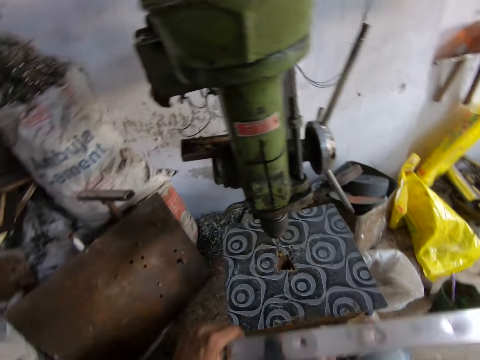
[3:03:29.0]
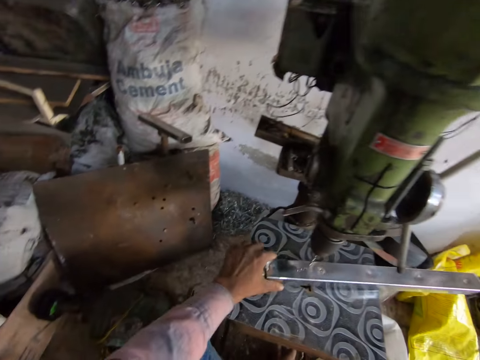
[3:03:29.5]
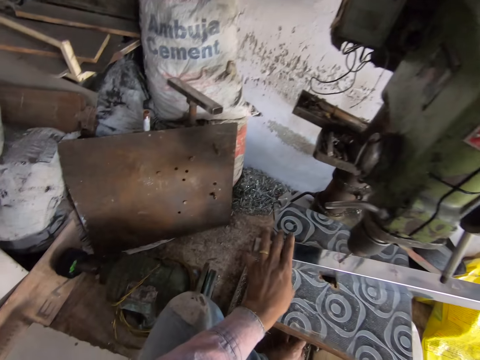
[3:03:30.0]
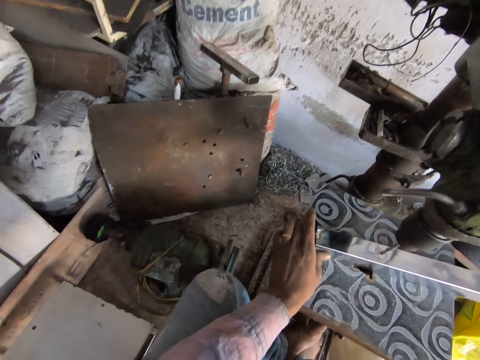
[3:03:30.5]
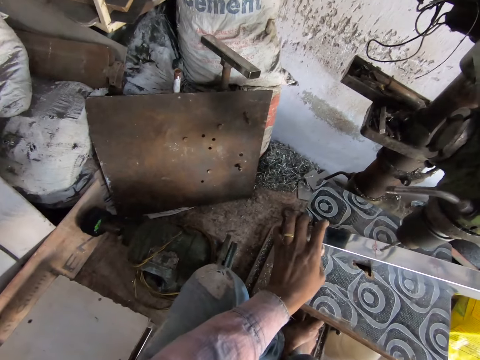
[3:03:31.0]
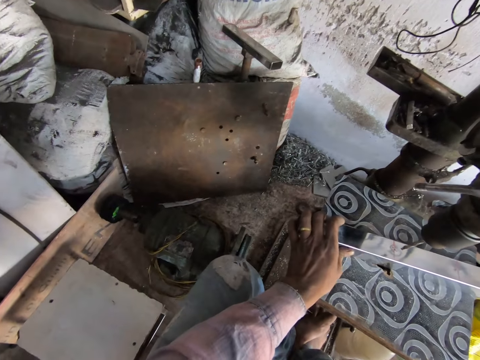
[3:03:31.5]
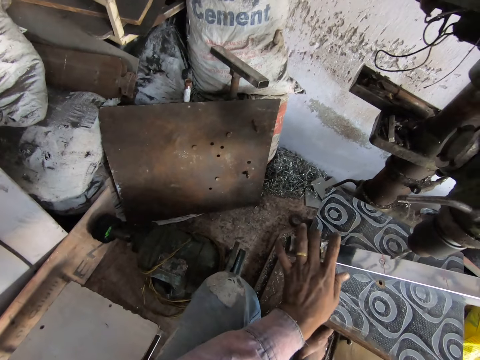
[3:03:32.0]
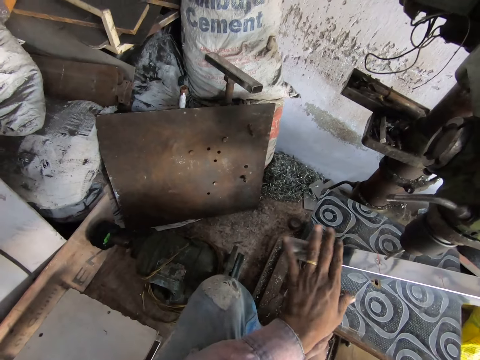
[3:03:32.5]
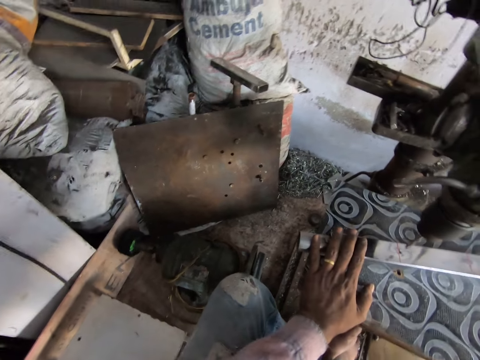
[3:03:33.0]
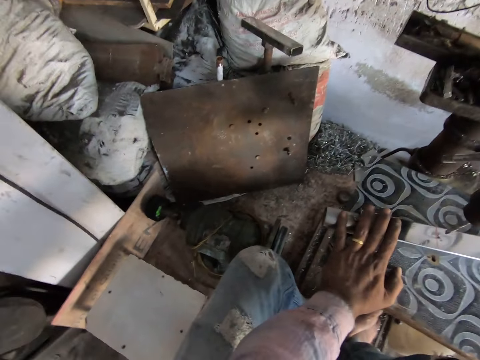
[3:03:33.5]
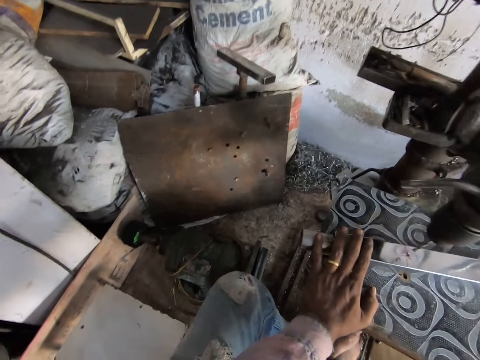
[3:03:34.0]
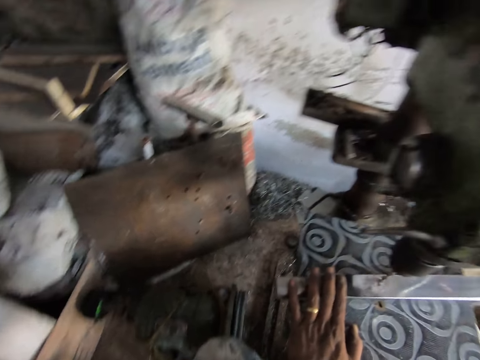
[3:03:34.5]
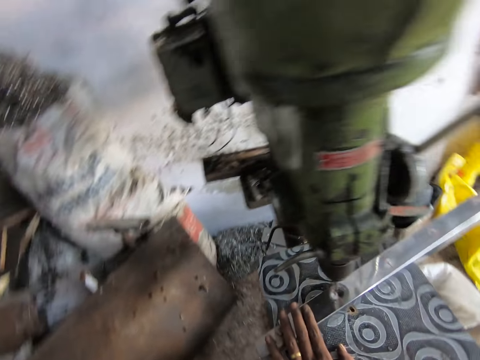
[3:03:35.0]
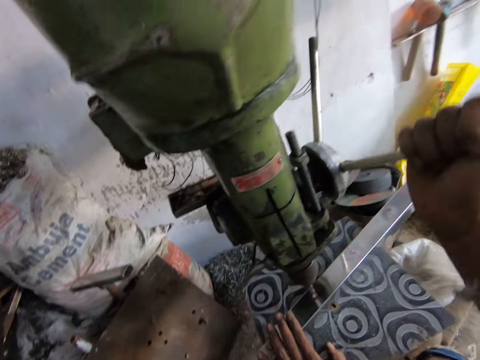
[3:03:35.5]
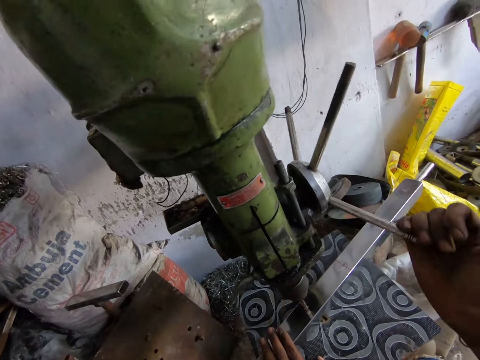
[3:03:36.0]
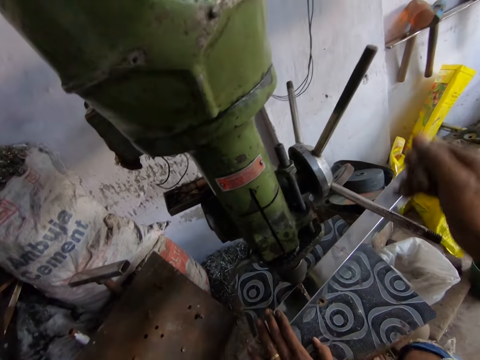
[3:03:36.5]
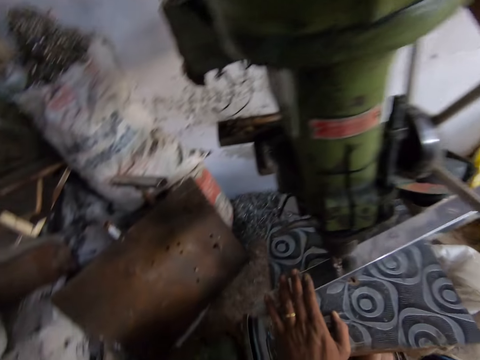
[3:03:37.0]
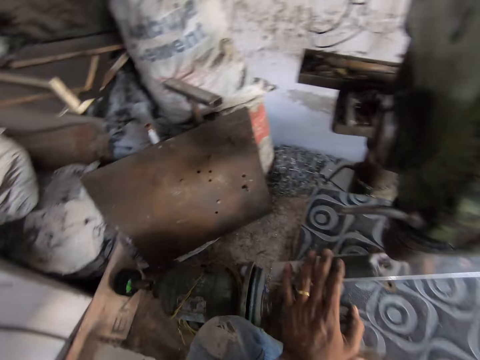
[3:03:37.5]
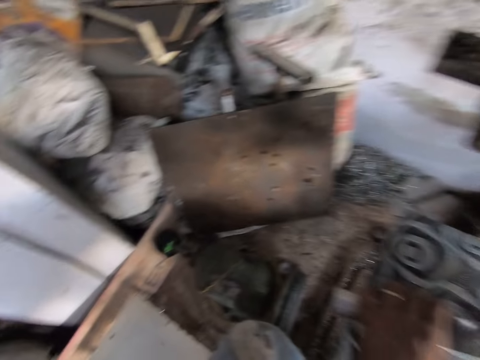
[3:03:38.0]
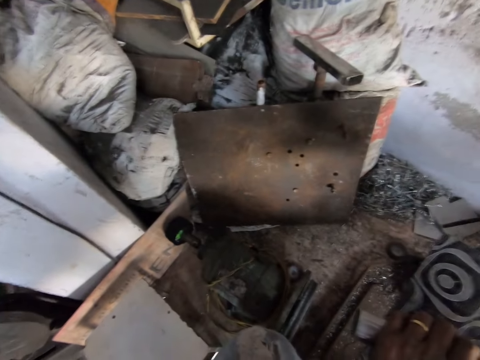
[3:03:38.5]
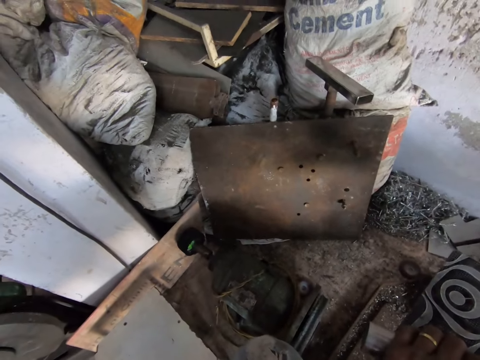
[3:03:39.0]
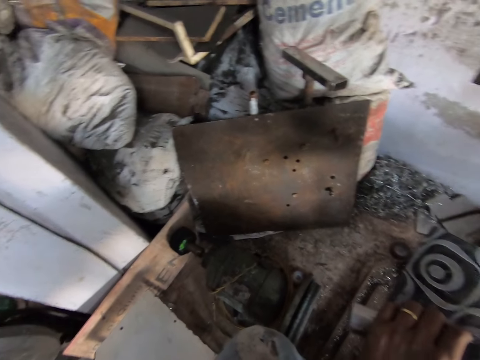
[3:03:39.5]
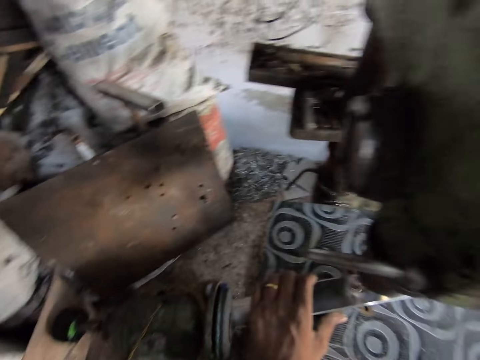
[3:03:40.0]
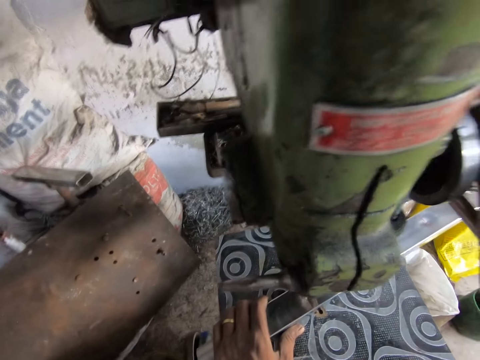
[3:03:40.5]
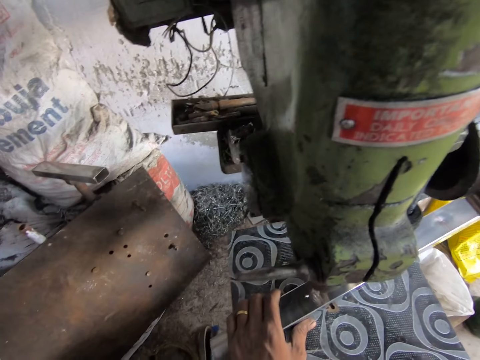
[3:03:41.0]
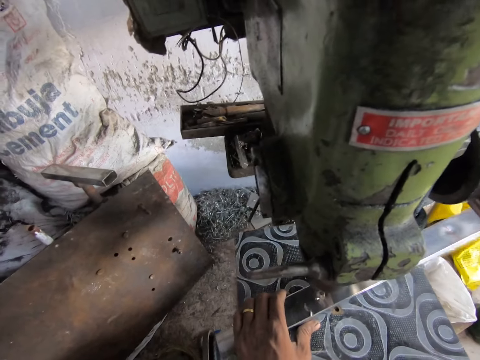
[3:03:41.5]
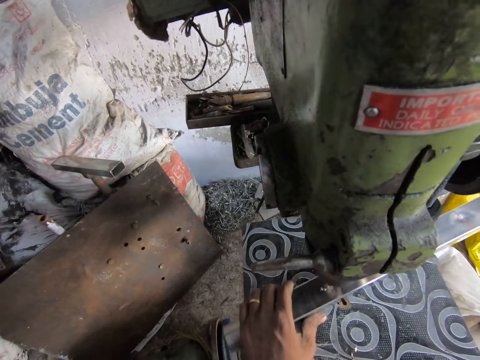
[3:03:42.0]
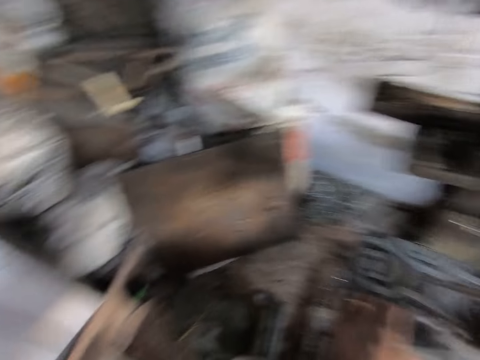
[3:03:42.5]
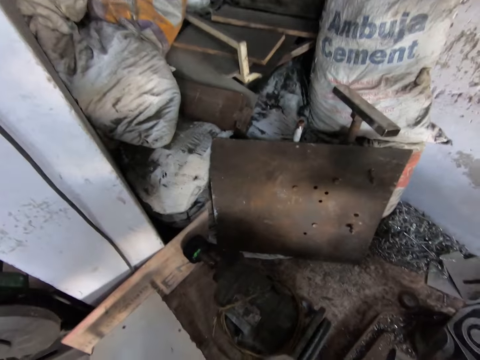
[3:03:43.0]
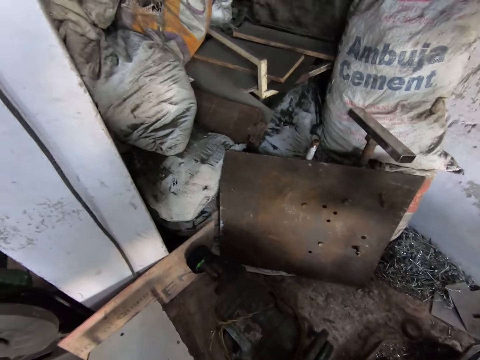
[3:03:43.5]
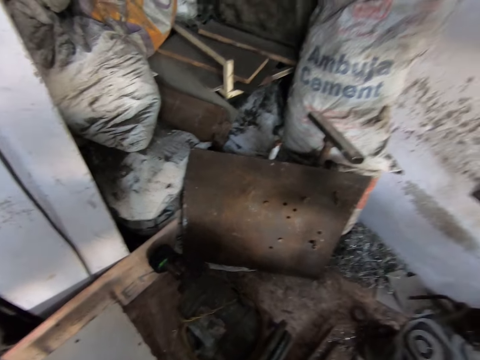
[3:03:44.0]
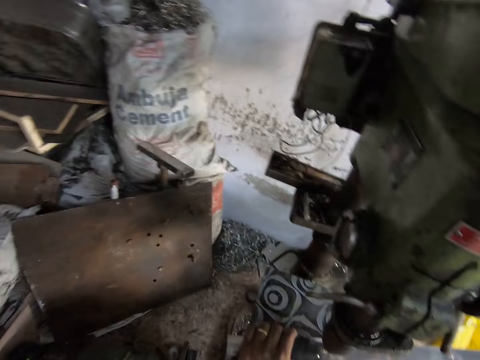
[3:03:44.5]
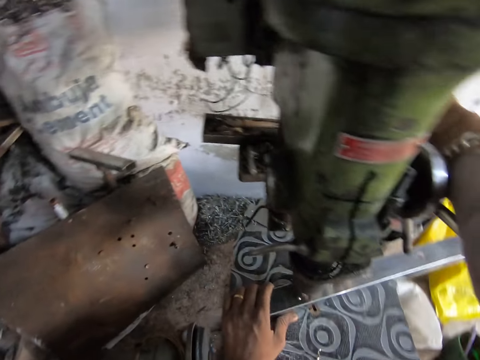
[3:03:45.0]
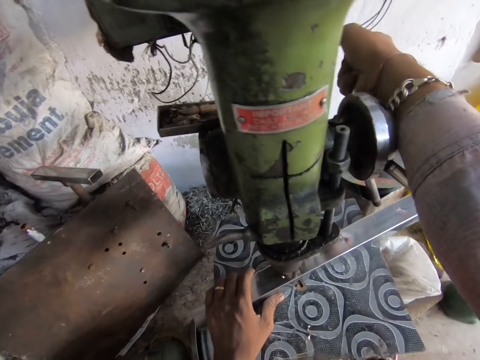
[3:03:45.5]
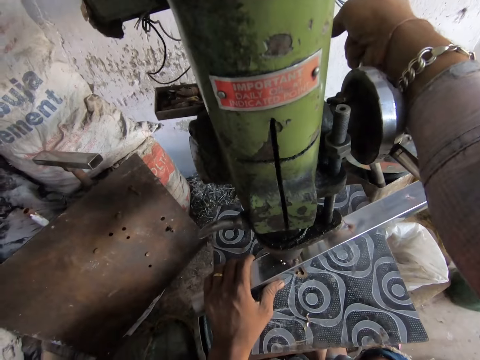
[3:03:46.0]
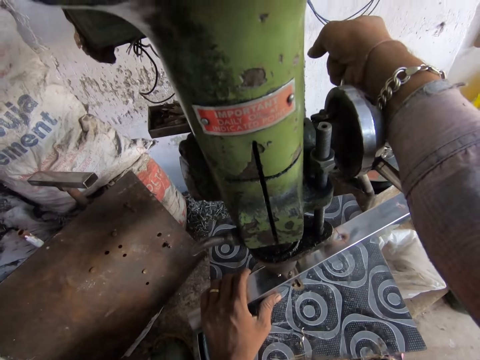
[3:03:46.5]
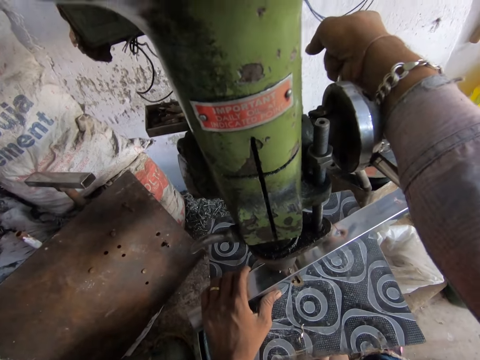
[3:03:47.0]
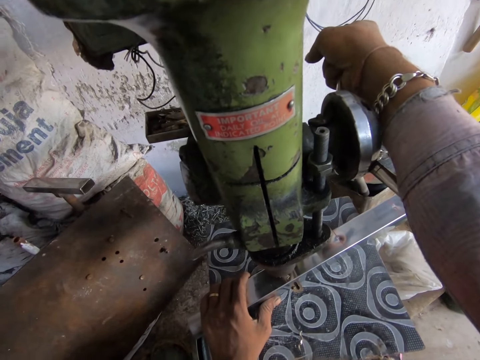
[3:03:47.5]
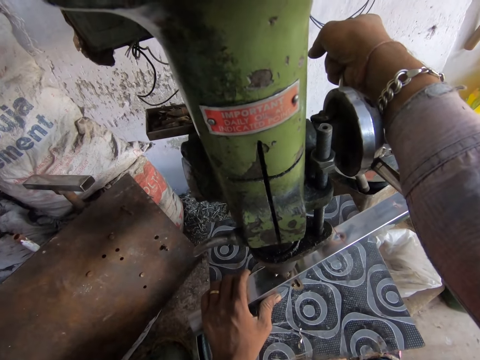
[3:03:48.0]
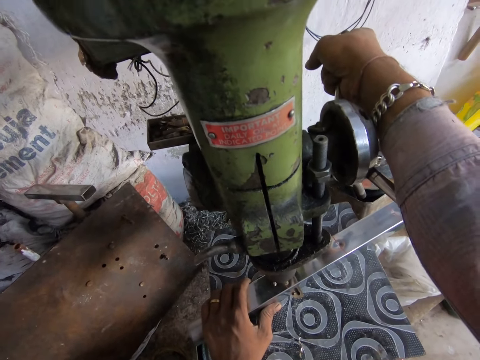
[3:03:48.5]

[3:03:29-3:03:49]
The camera wearer places the metal bar on the bench pillar drill machine. They return the wood to the stool and grind the metal. They operate the bench pillar drill machine. They drill the metal bar with the bench pillar drill machine. They look around the workshop.

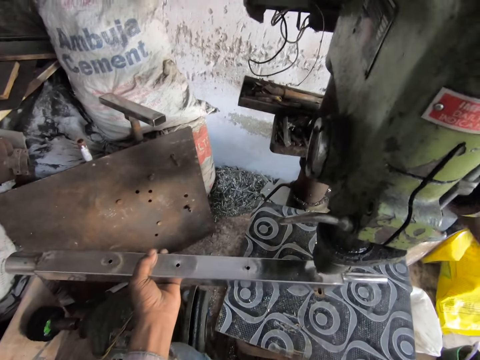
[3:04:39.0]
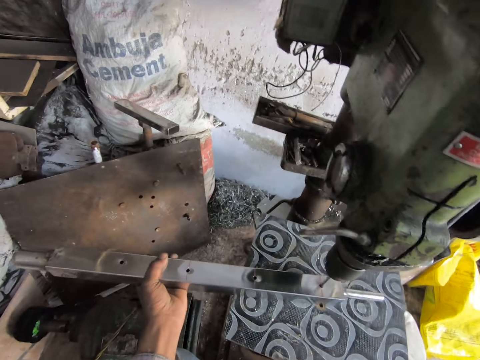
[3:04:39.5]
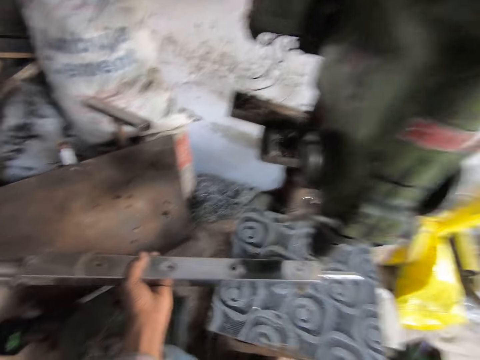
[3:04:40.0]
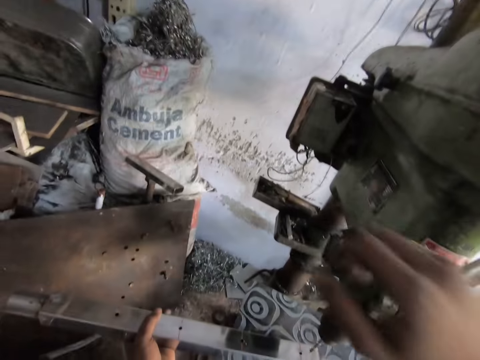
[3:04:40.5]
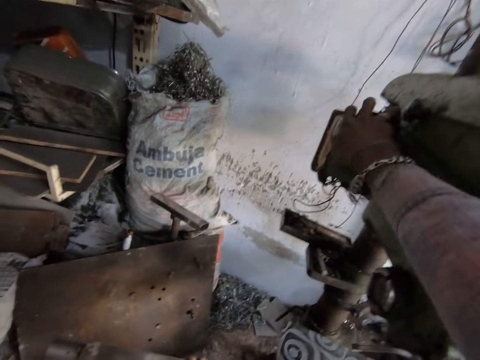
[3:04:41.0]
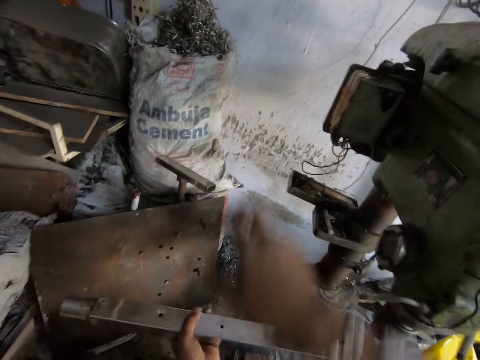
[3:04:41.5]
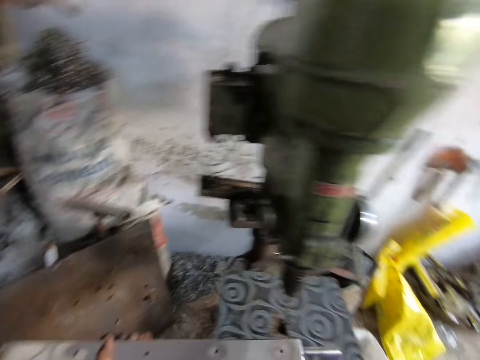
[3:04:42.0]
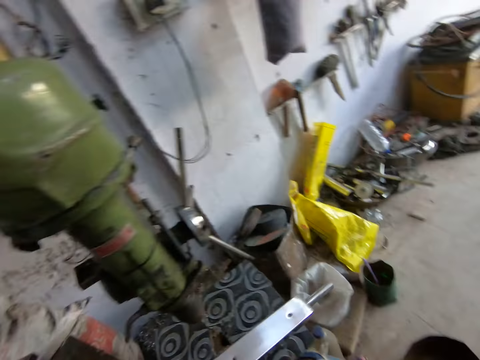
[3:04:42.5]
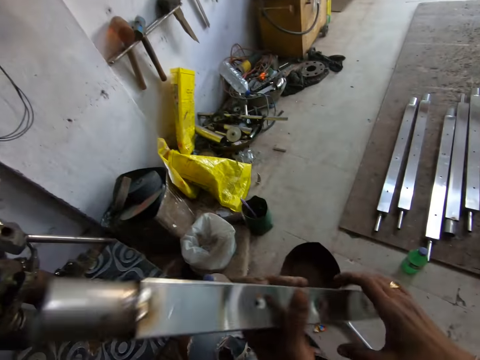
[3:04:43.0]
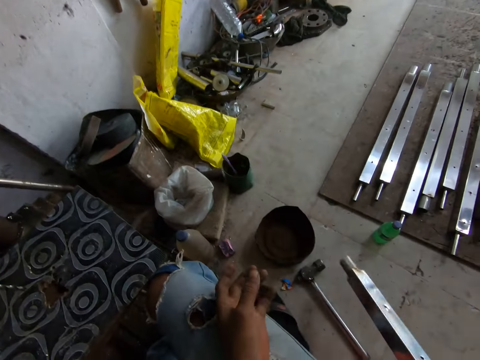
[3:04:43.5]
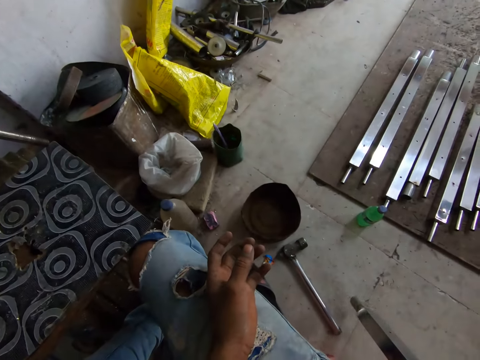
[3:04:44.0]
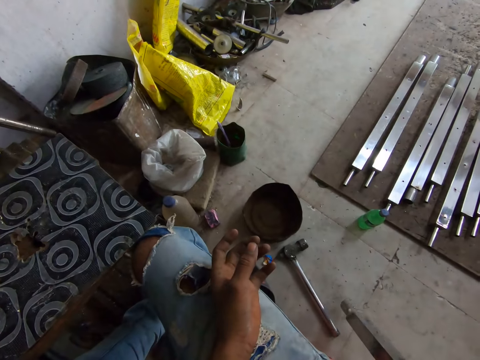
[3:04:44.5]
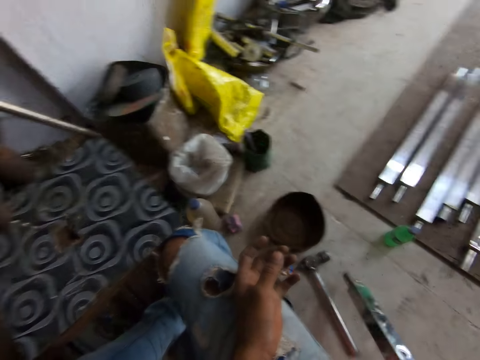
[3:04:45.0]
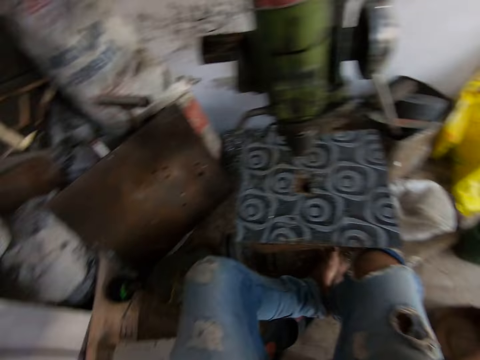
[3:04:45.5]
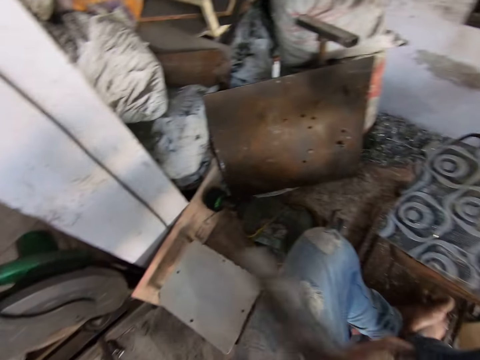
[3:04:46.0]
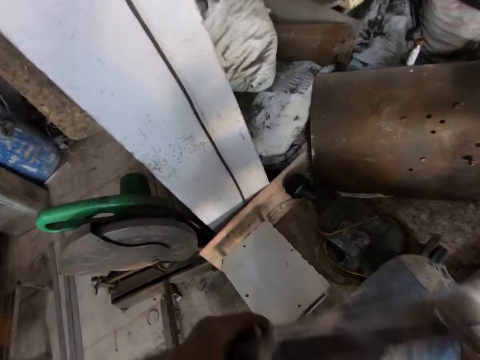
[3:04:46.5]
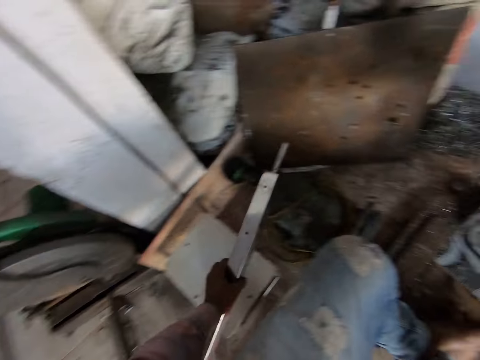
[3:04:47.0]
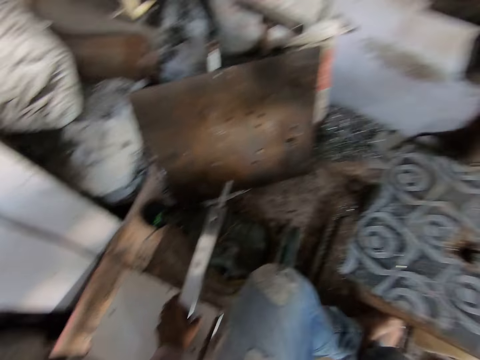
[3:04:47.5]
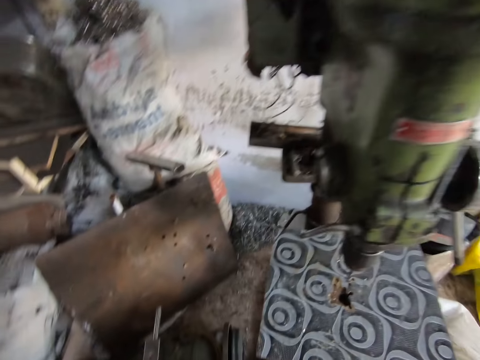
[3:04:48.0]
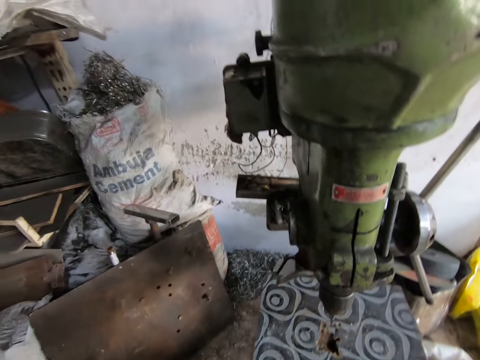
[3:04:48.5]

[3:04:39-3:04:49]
The camera wearer operates the bench pillar drill machine. They tap the metal bar on the ground. They drop the metal bar.
